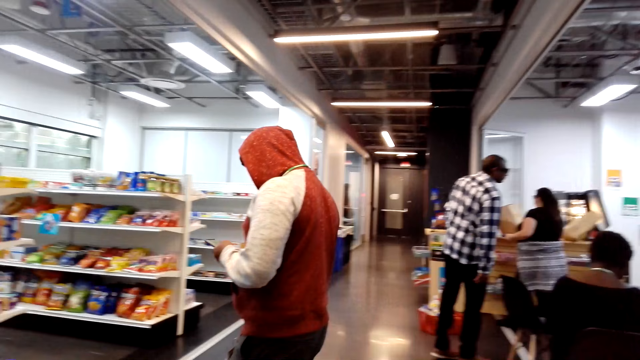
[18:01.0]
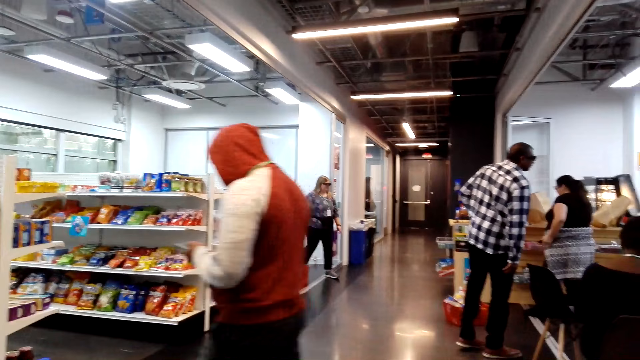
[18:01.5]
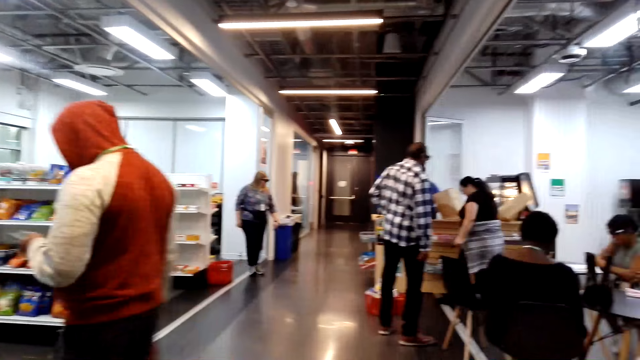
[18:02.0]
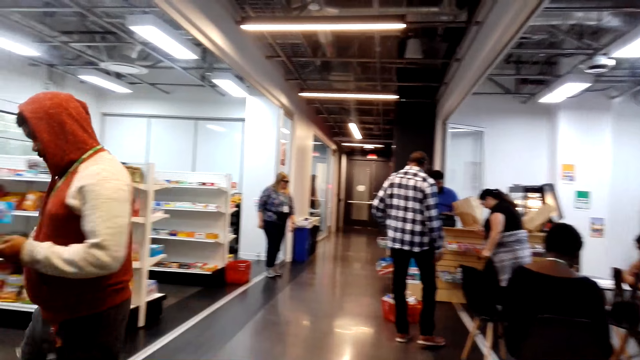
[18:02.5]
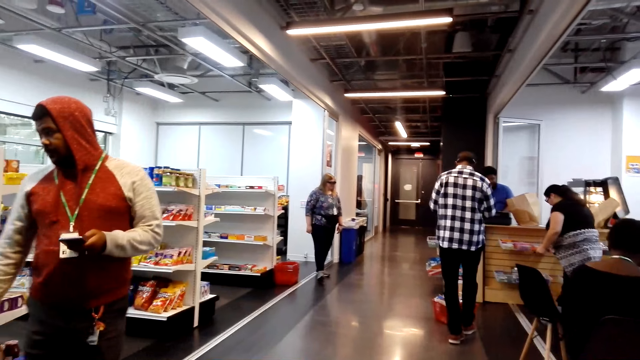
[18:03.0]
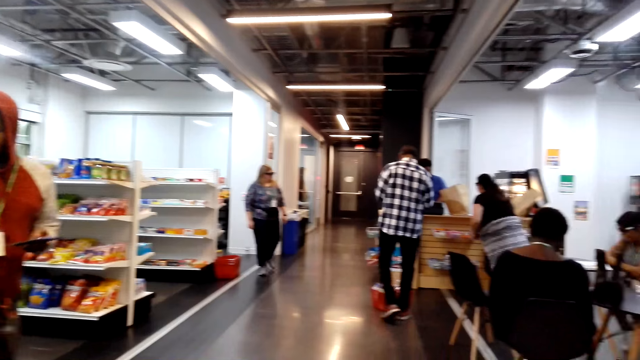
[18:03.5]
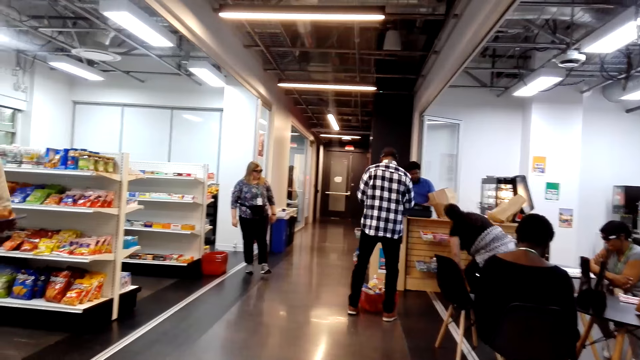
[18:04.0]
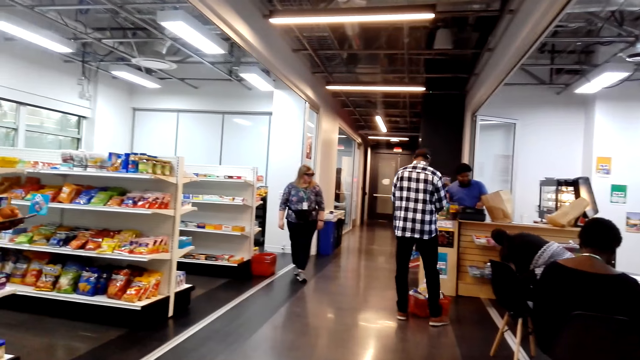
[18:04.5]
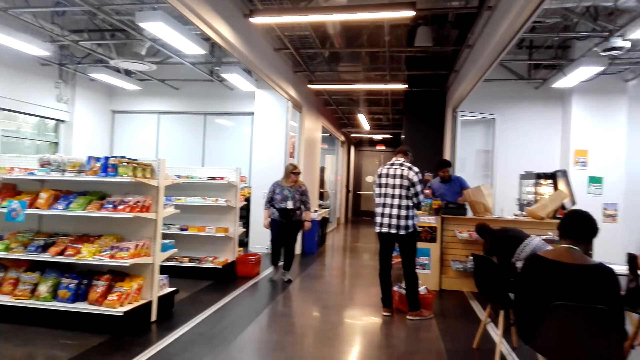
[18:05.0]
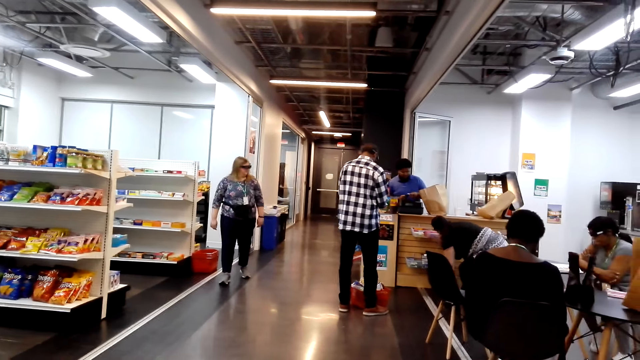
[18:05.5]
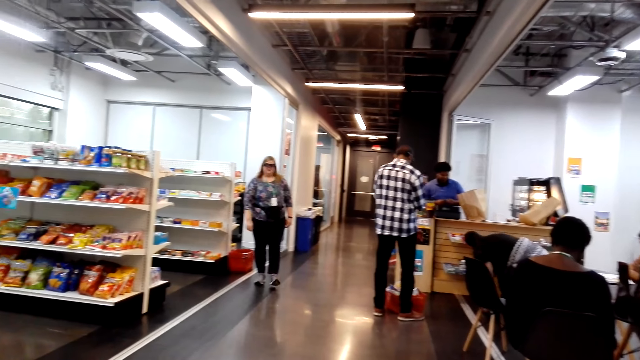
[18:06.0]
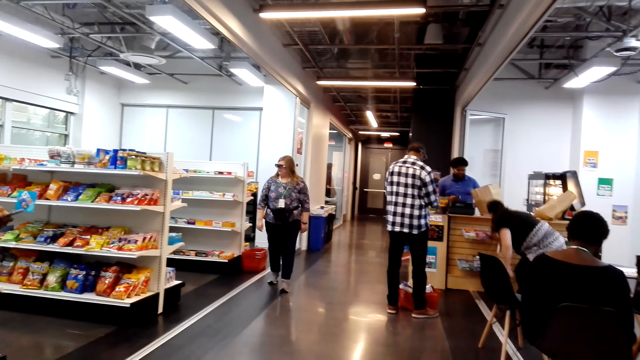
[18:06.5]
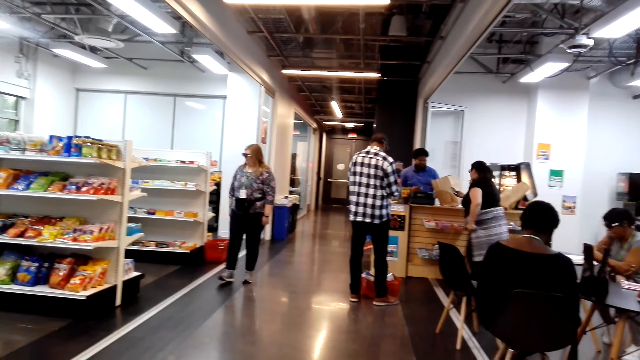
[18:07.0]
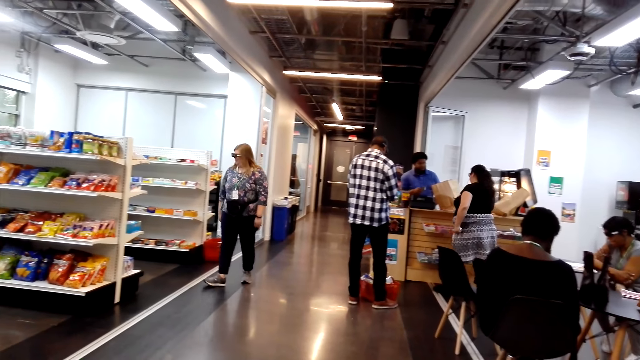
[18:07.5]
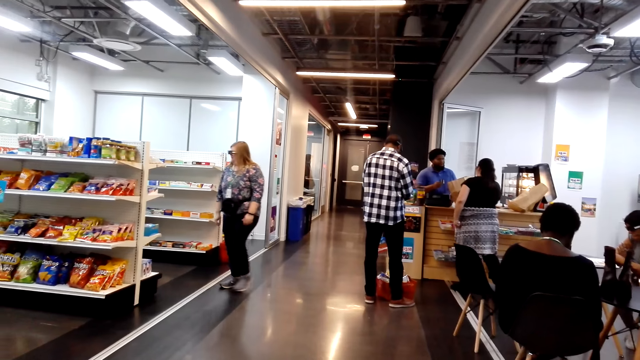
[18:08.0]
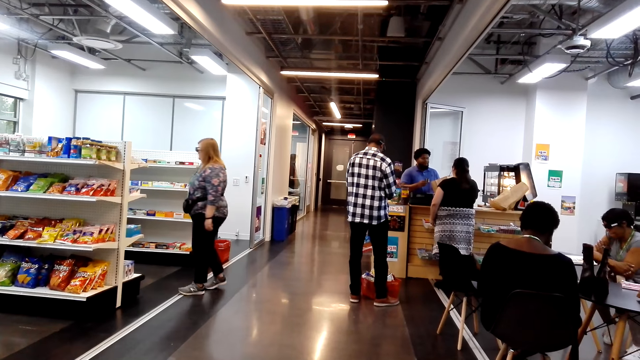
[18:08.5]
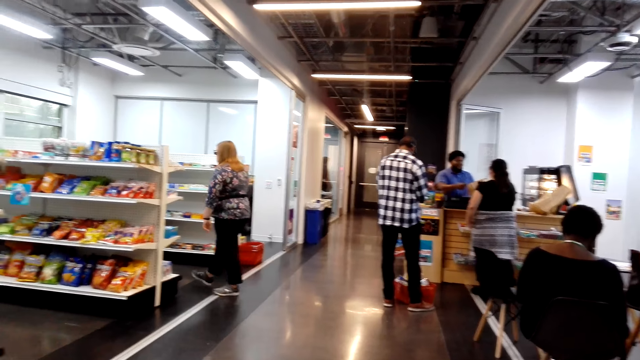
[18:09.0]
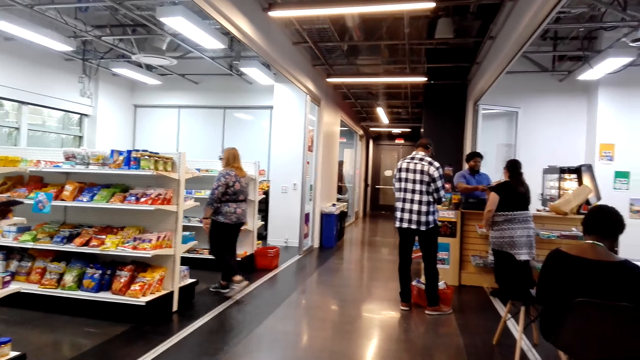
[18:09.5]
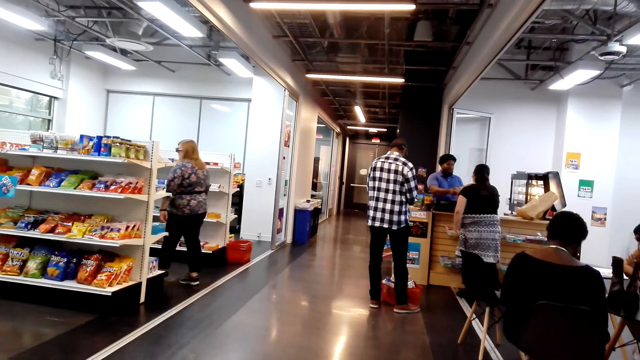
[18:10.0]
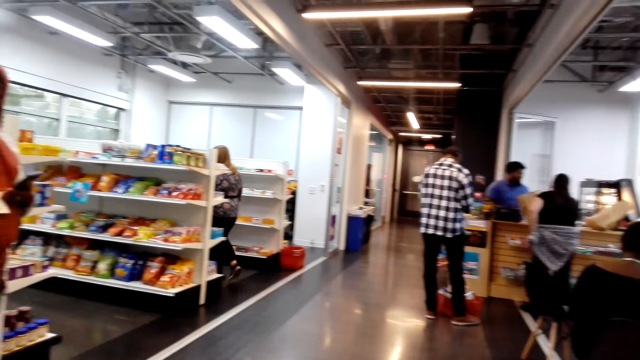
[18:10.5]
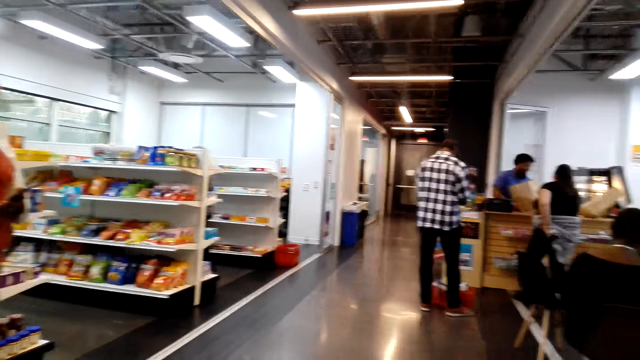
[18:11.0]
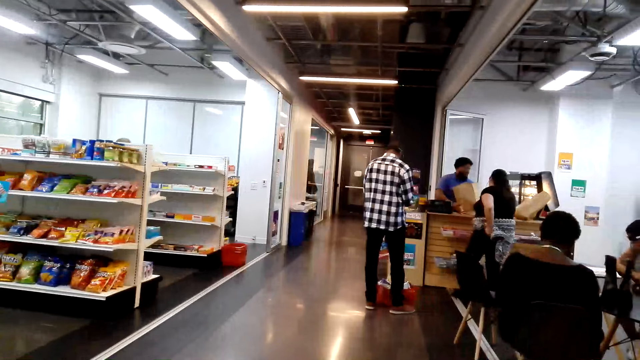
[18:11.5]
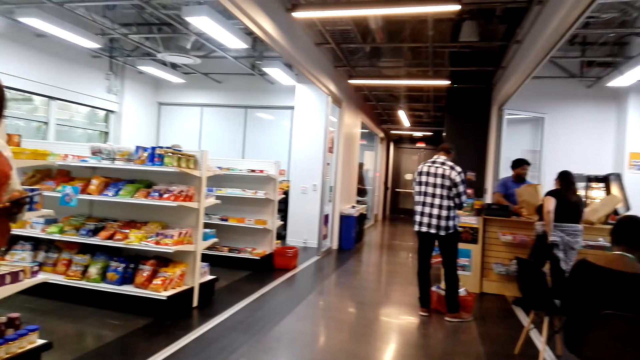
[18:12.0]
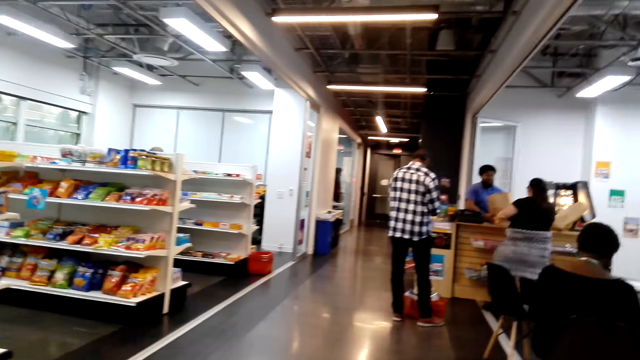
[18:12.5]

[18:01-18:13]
The camera wearer looks around.

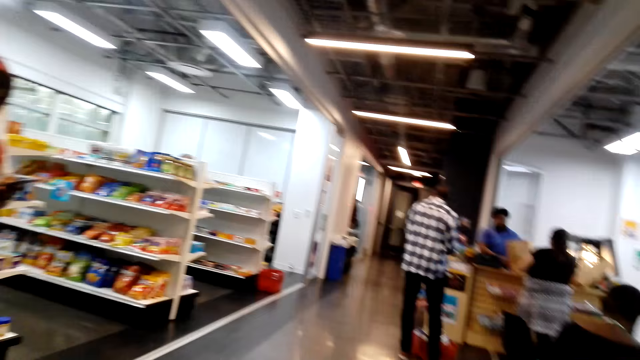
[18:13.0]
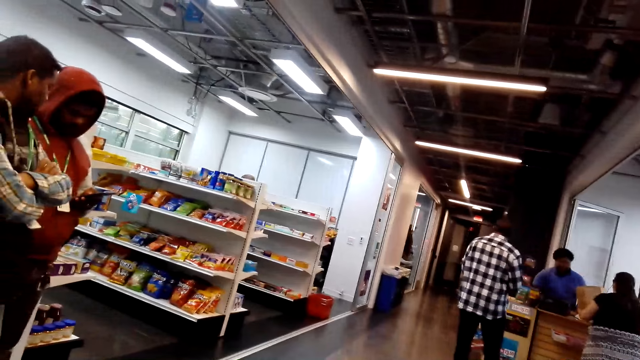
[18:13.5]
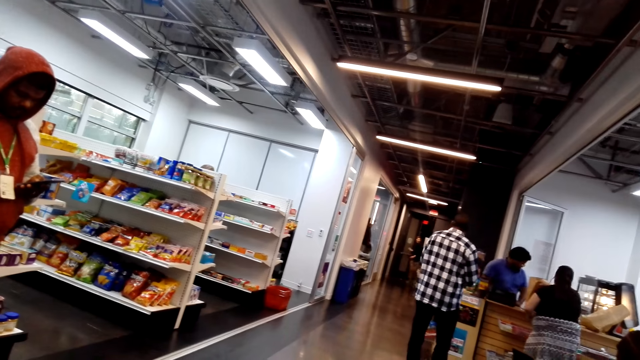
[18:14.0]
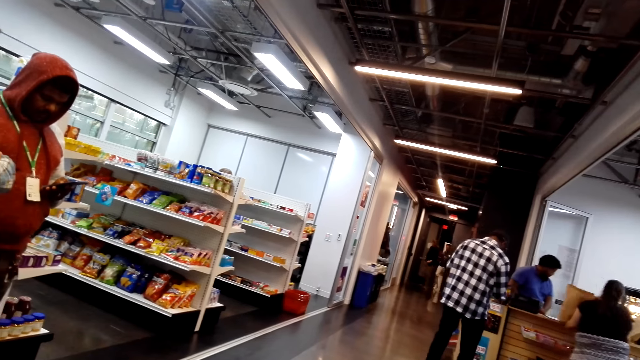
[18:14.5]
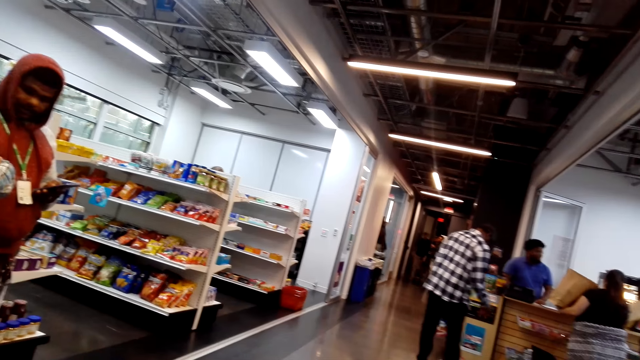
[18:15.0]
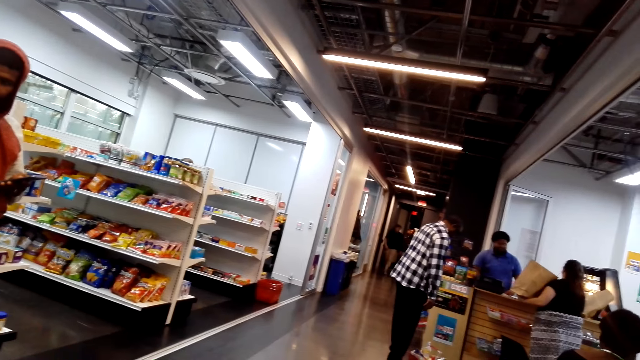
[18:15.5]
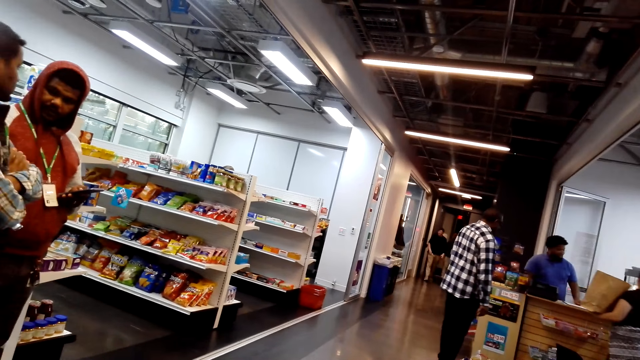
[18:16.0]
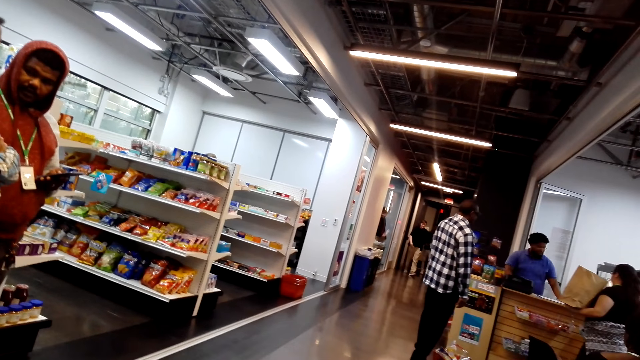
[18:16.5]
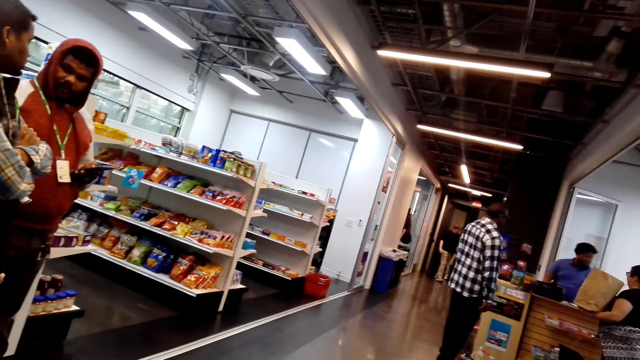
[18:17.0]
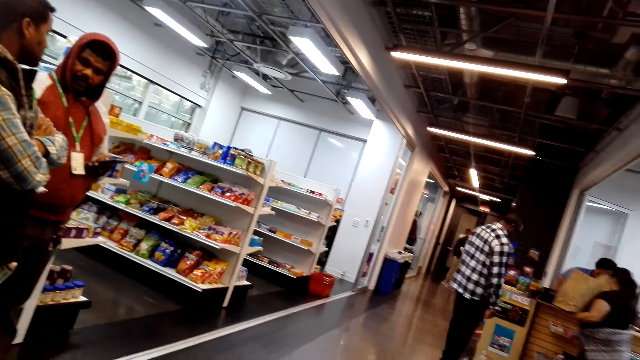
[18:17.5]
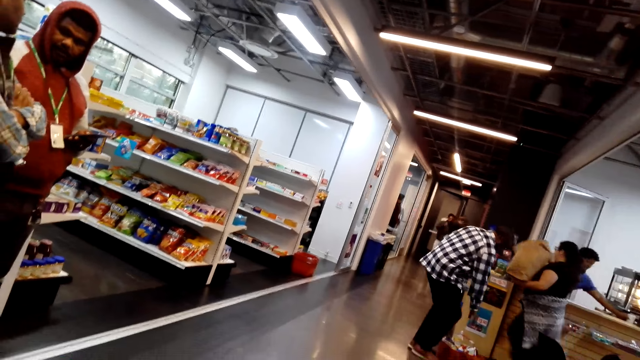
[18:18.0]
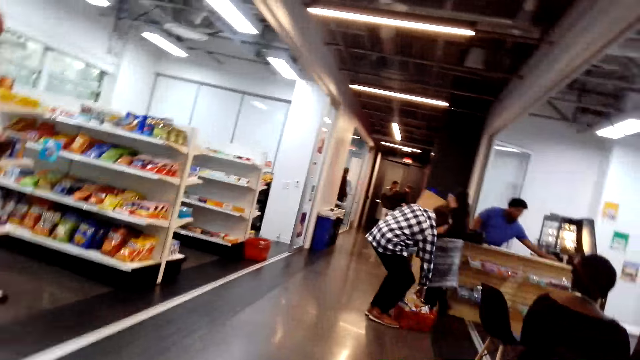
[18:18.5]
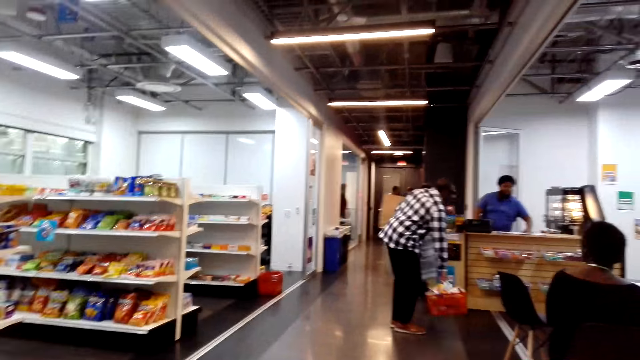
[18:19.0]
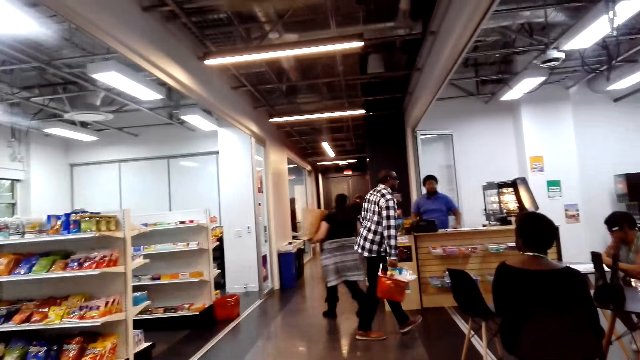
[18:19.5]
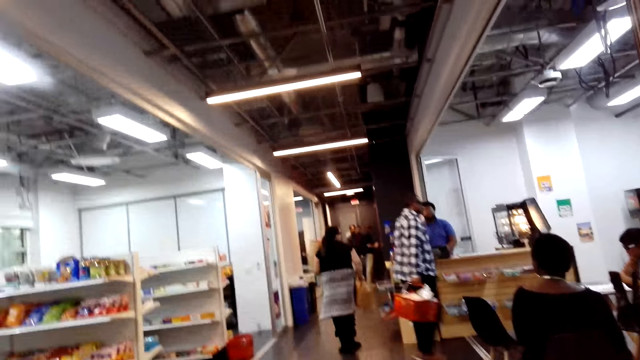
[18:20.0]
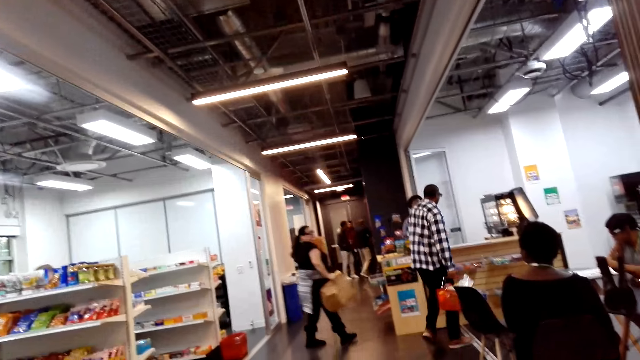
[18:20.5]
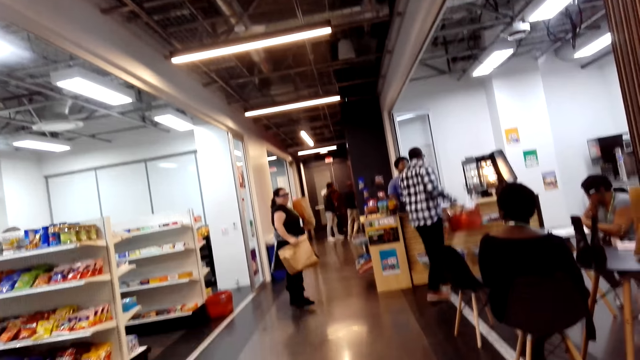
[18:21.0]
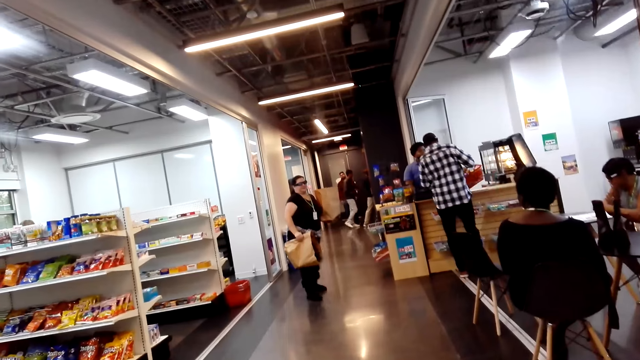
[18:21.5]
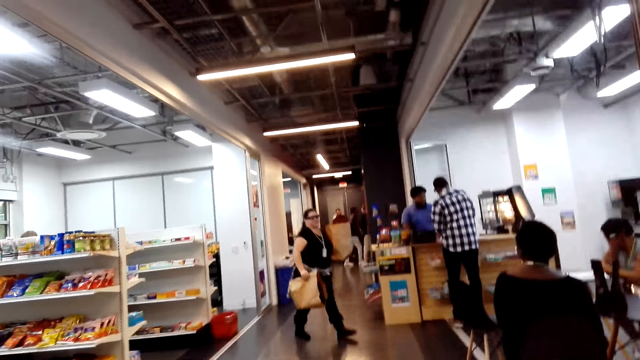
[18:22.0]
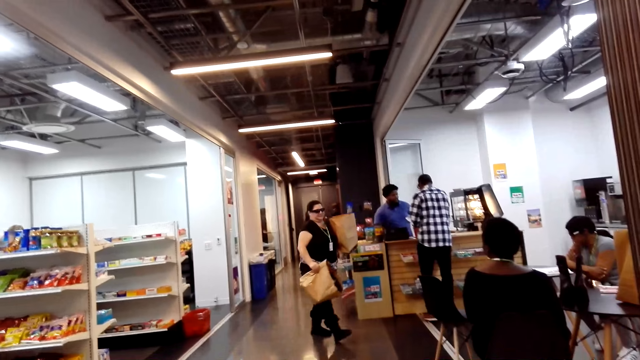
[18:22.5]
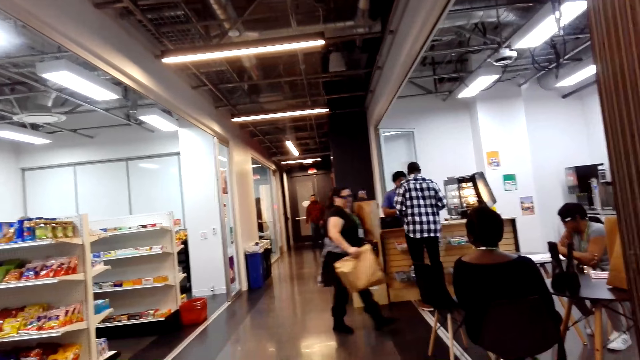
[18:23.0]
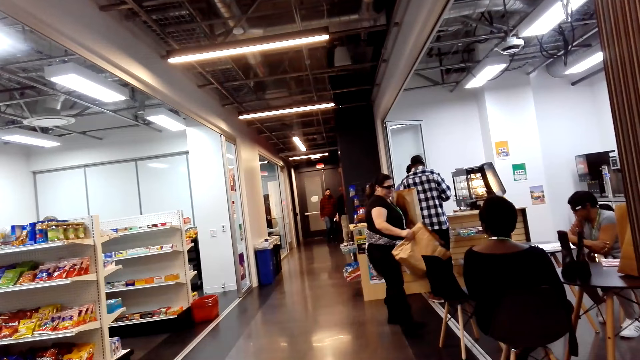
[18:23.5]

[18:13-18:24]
A man walks around the mini market.
